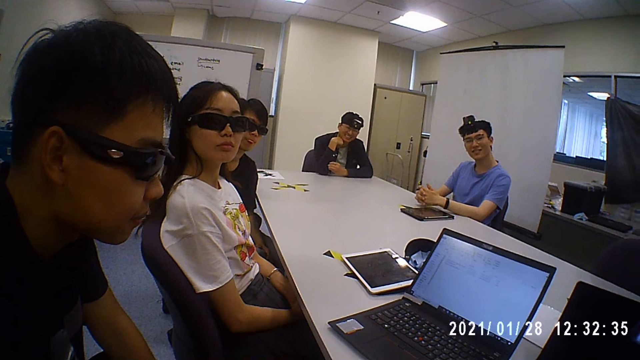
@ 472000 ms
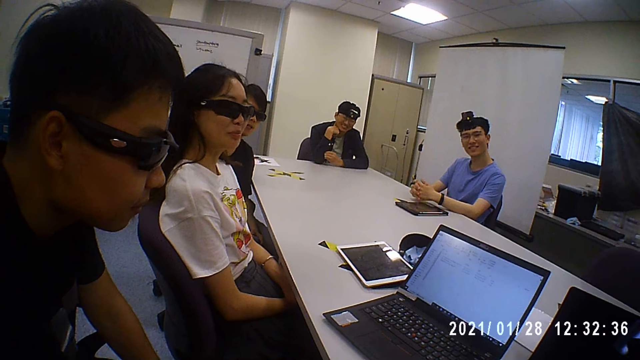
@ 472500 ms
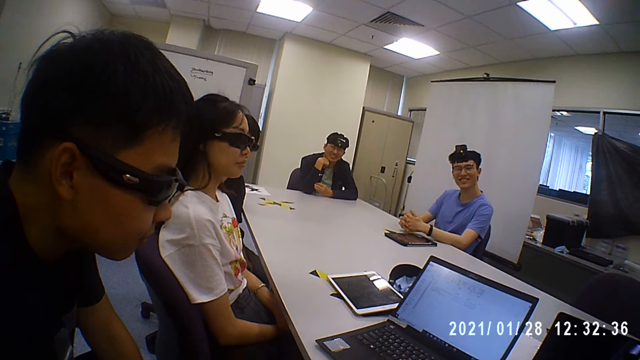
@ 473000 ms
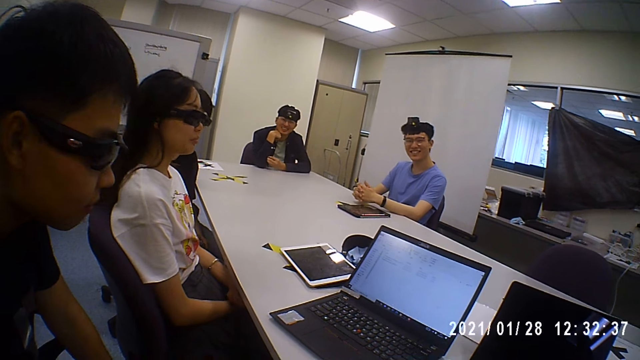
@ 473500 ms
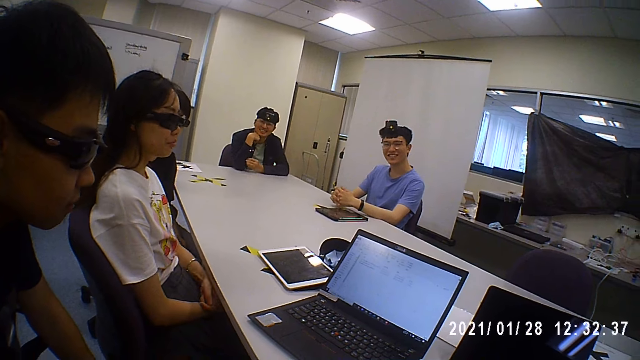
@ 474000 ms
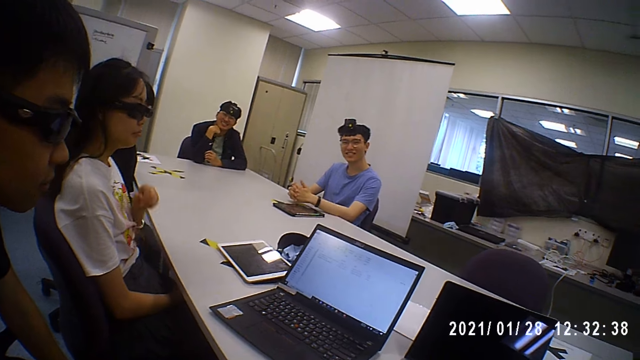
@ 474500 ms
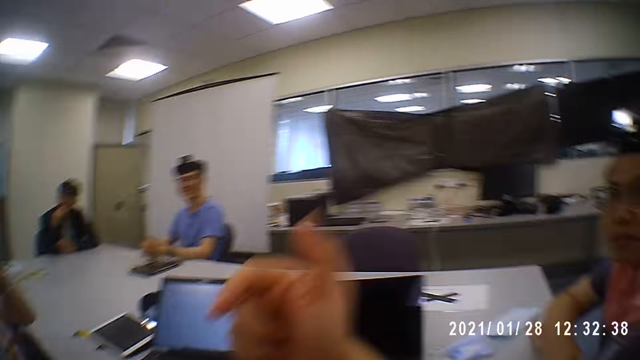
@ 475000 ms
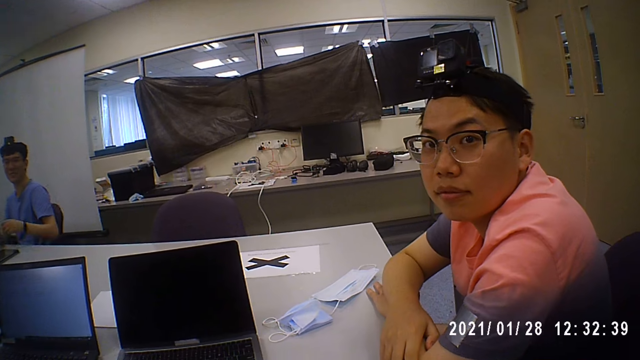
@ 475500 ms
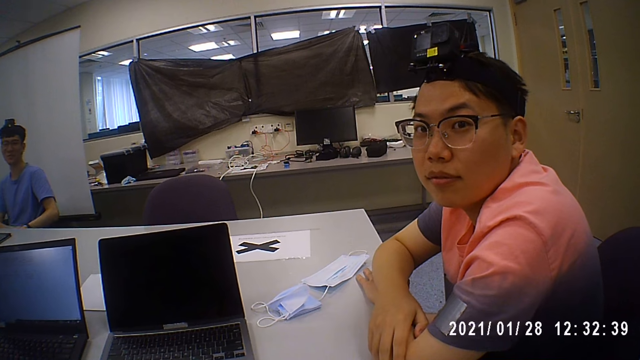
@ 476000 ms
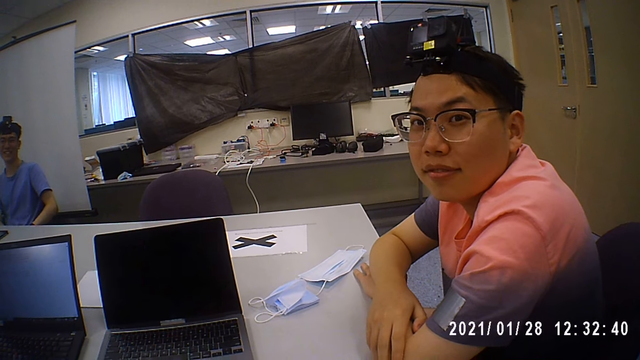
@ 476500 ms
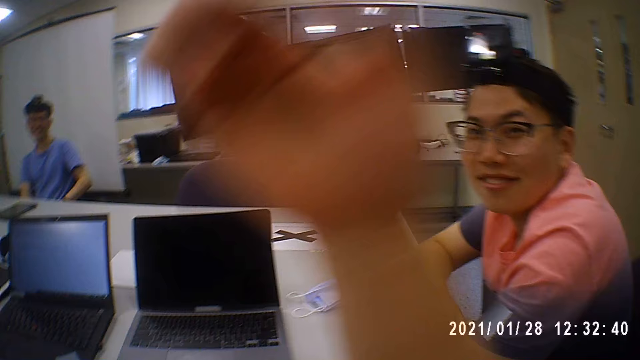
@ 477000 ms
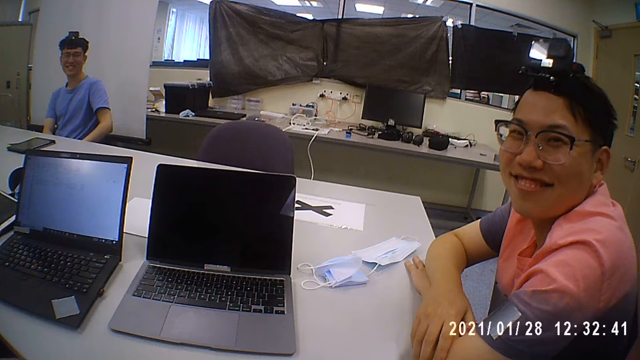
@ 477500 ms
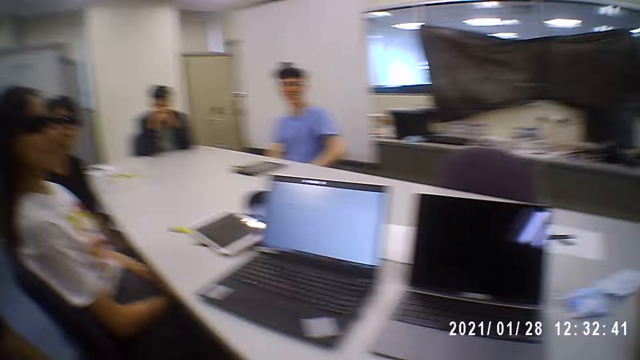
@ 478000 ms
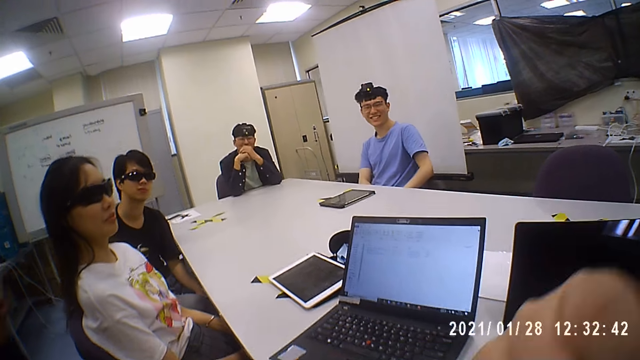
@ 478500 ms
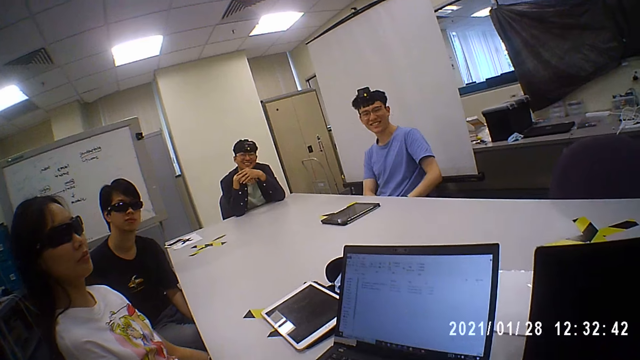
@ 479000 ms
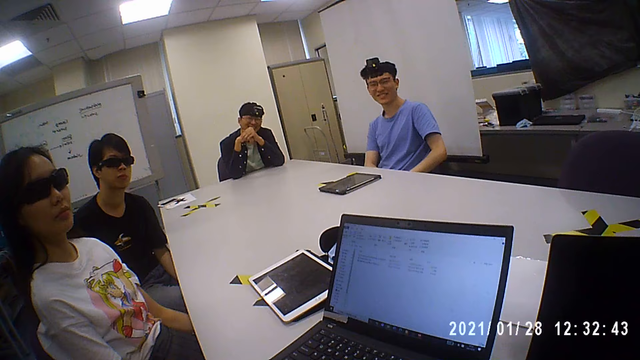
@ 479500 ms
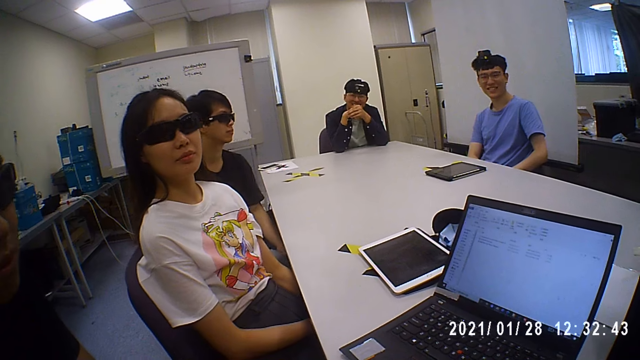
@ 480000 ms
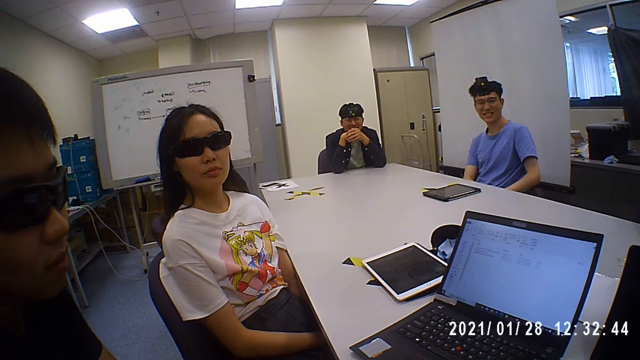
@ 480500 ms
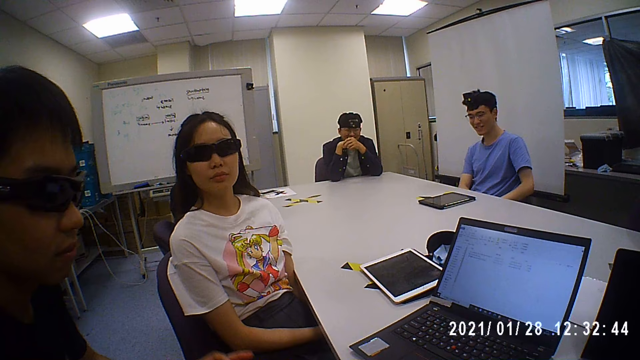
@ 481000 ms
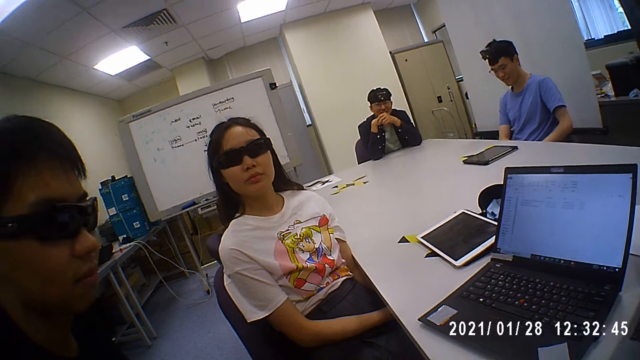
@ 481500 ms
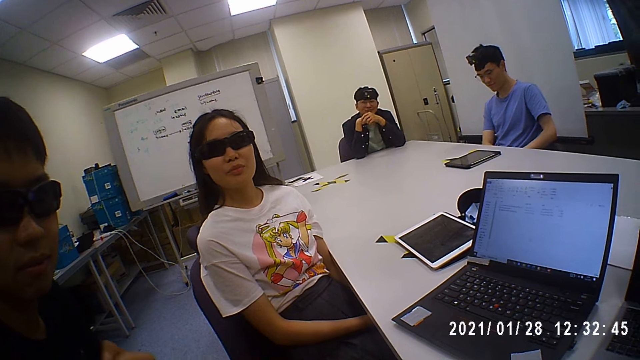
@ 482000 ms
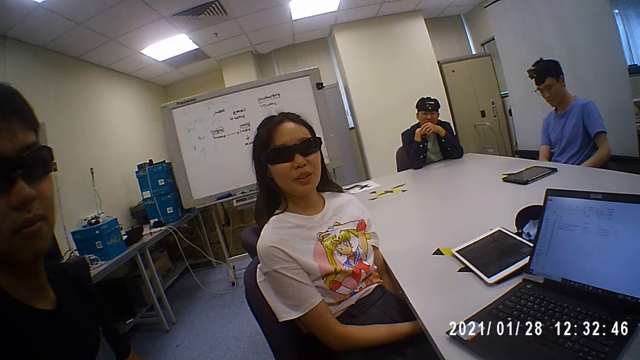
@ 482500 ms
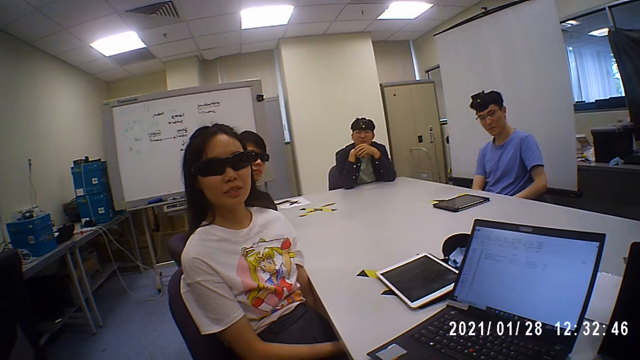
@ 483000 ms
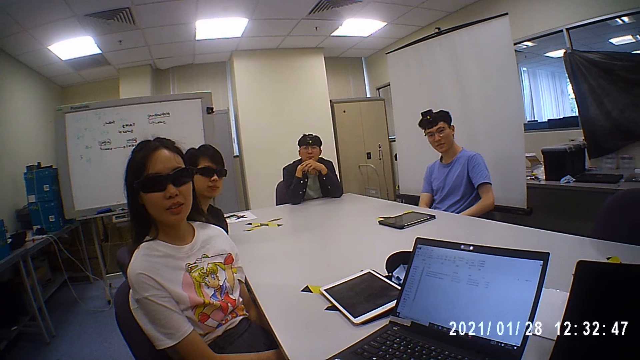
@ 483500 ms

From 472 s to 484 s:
The camera wearer looks around the room.

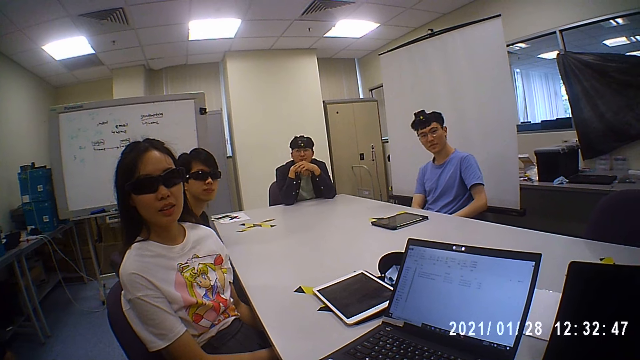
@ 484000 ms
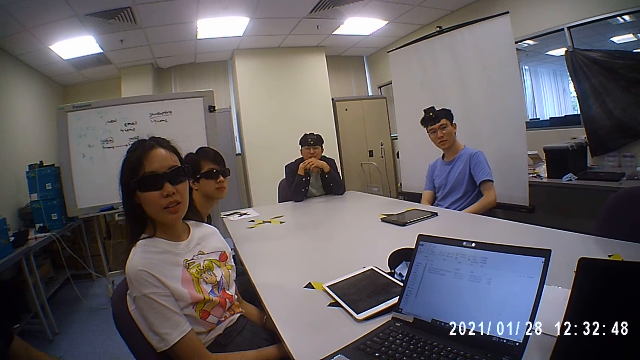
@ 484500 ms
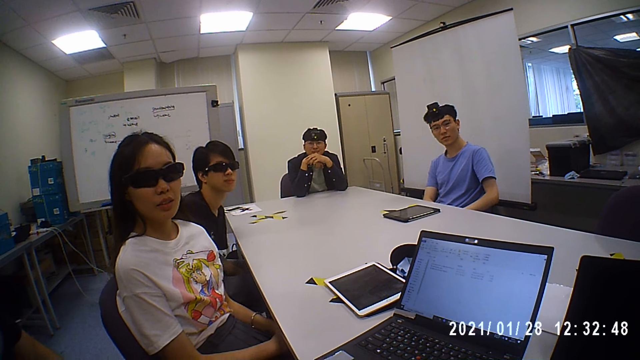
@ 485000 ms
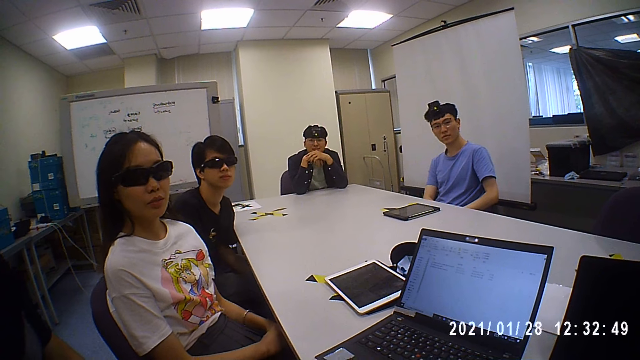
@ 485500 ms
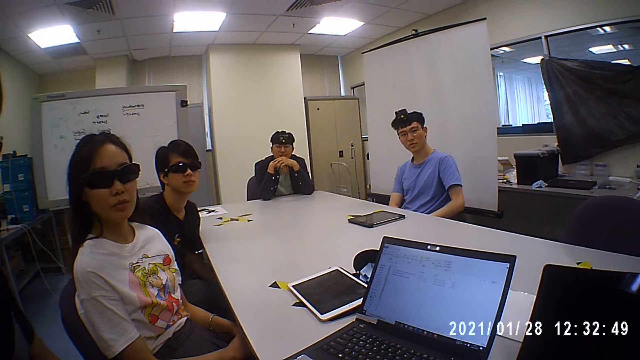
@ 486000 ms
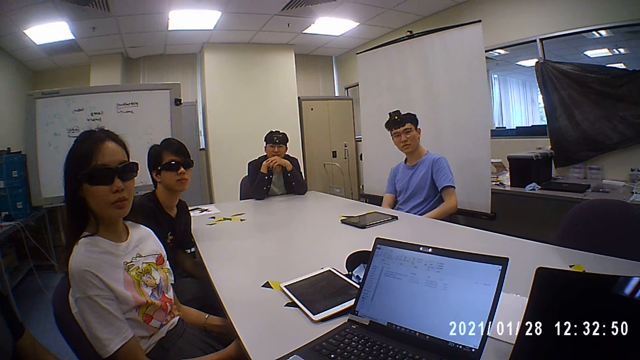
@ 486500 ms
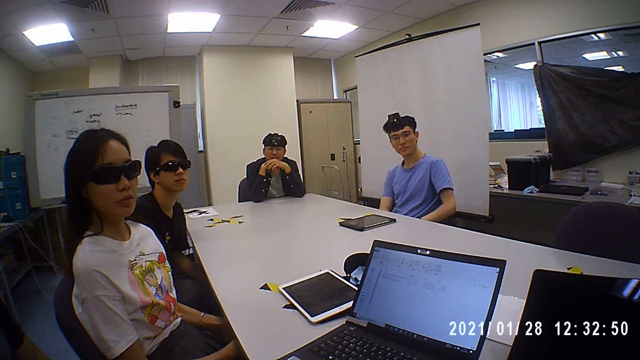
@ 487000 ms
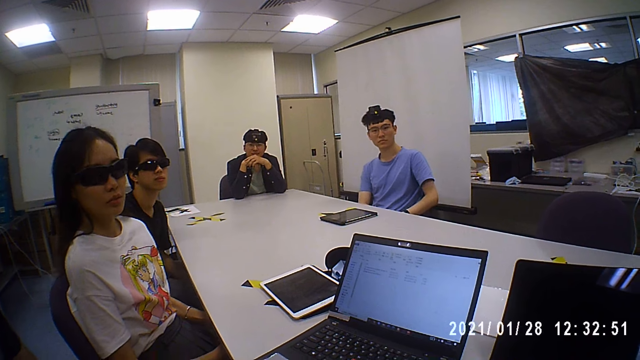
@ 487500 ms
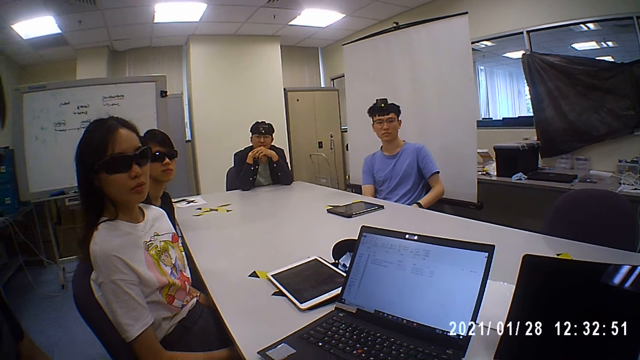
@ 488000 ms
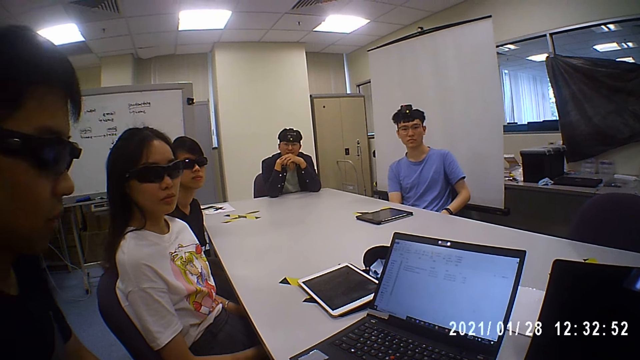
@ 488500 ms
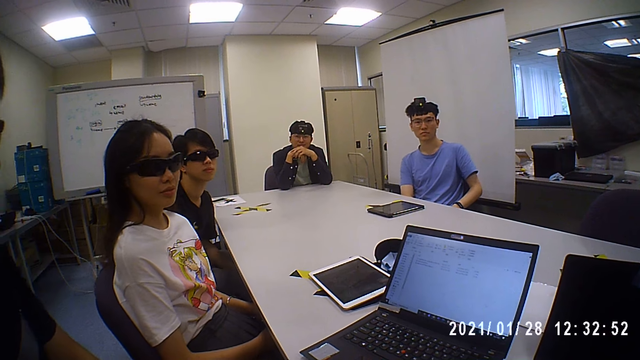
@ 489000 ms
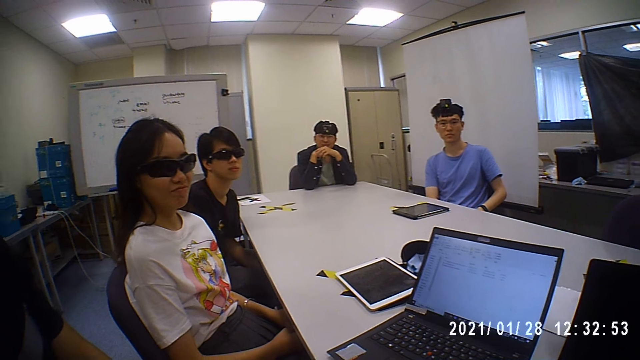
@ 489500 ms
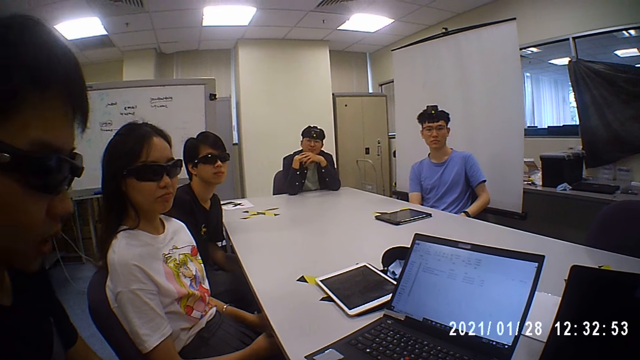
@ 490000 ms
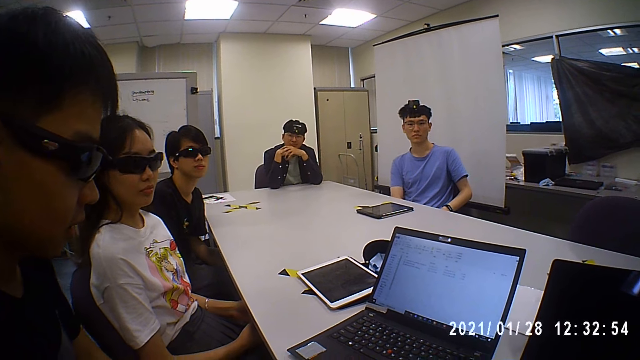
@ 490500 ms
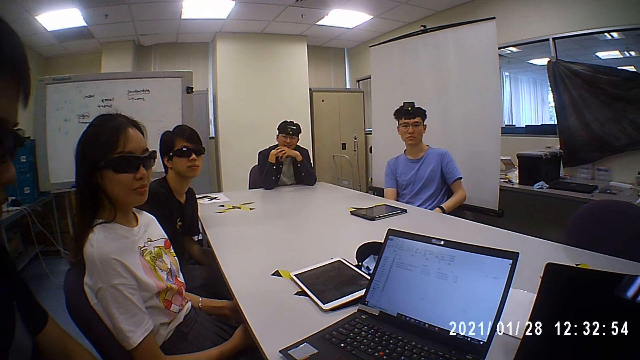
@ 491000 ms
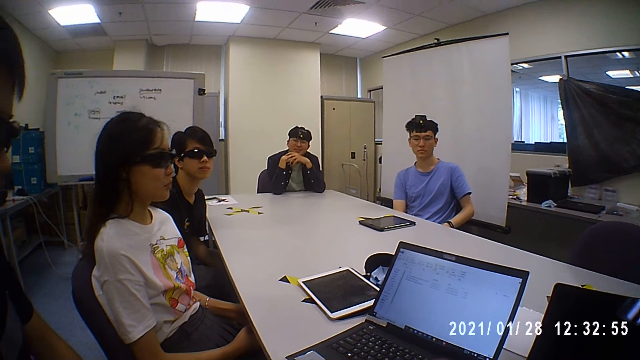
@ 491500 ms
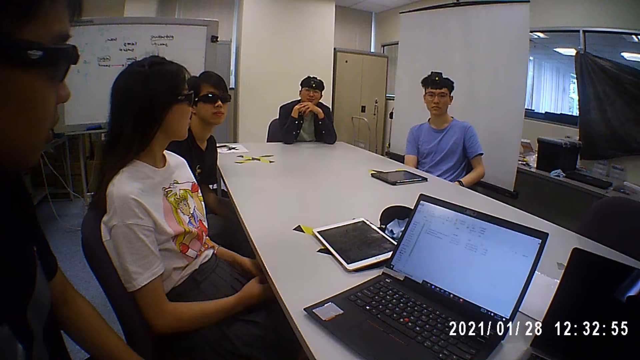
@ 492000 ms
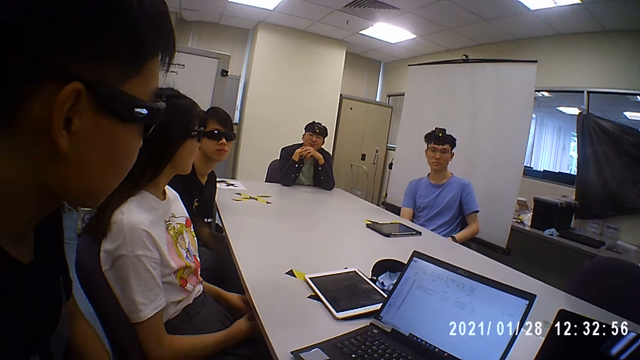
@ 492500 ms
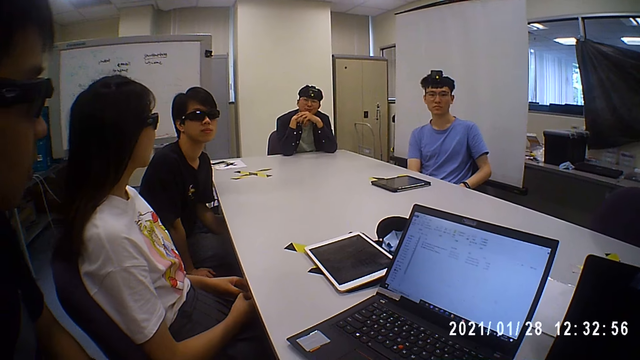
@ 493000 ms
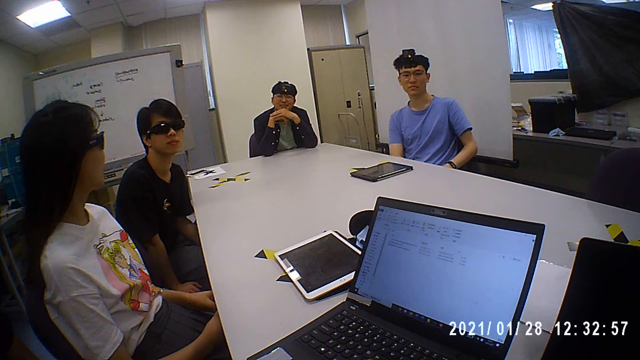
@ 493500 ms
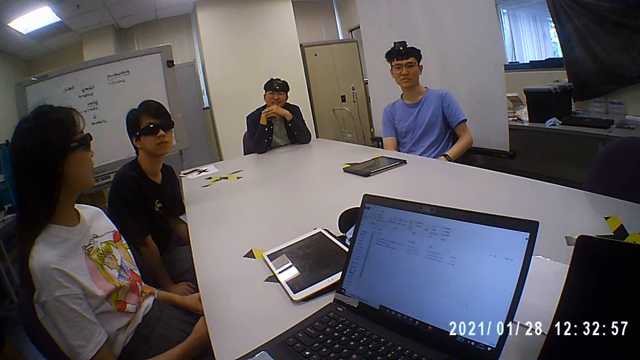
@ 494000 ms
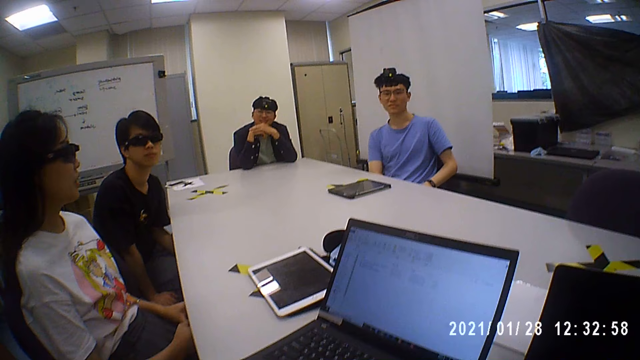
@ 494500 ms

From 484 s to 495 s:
A man interacts with the camera wearer. The man interacts with people in the bench.
